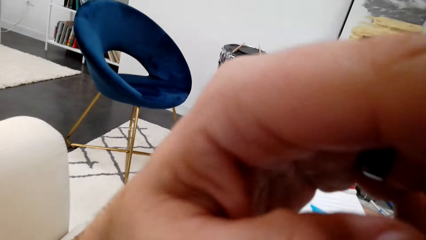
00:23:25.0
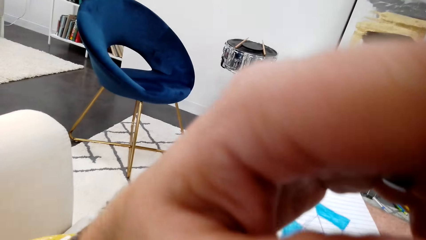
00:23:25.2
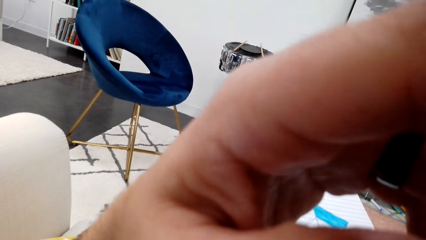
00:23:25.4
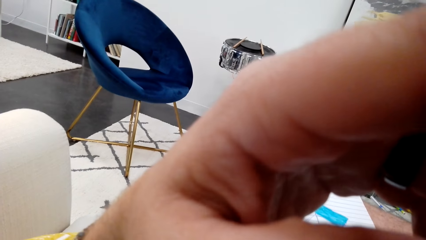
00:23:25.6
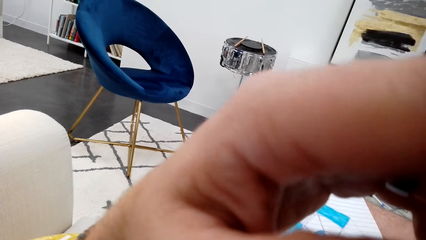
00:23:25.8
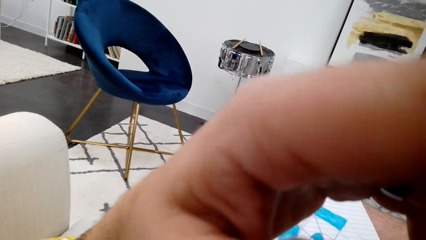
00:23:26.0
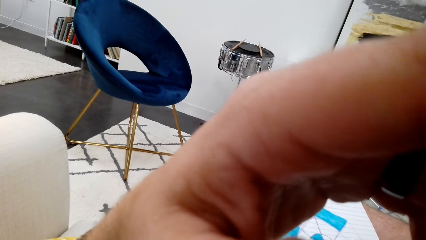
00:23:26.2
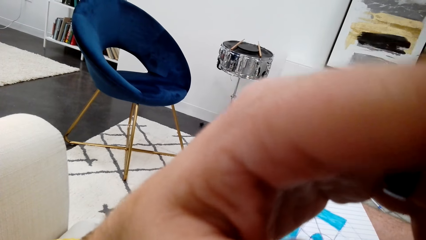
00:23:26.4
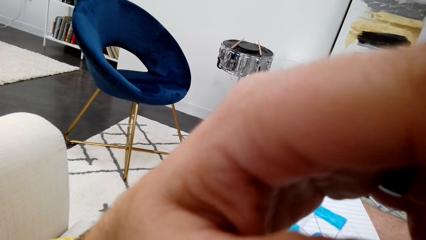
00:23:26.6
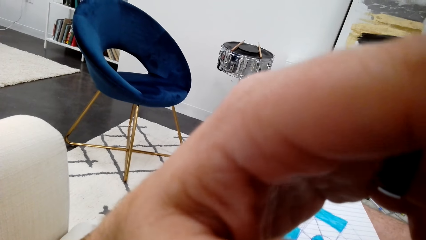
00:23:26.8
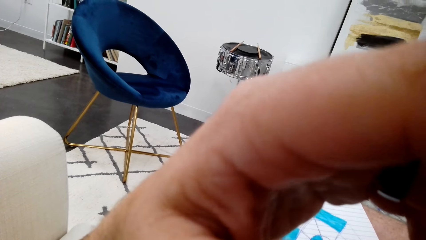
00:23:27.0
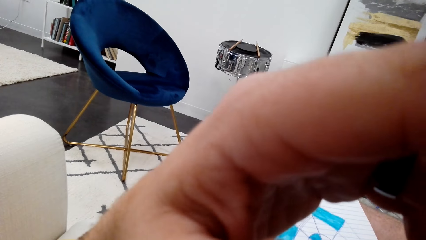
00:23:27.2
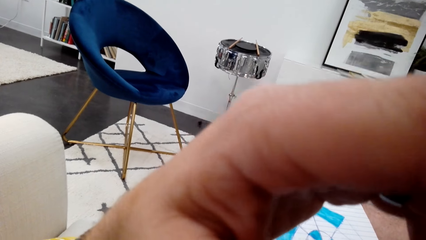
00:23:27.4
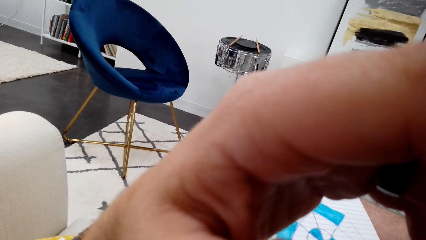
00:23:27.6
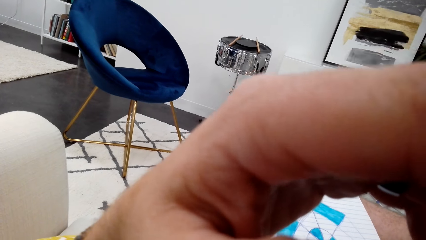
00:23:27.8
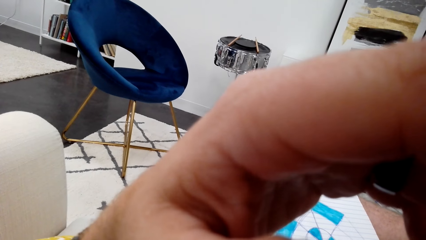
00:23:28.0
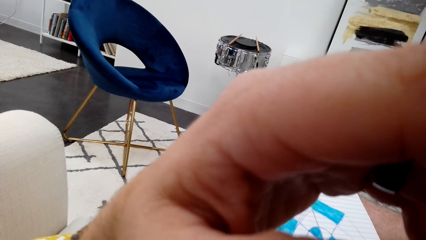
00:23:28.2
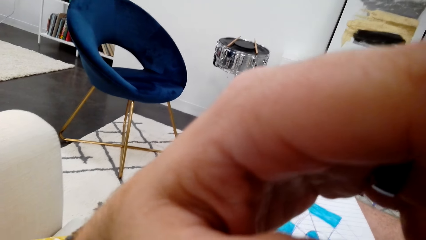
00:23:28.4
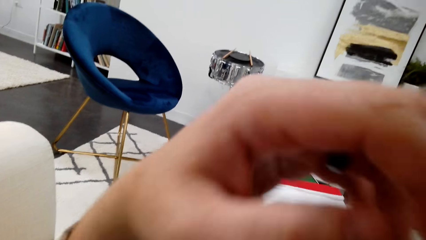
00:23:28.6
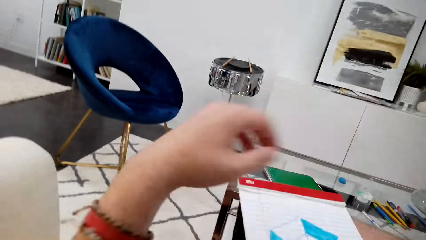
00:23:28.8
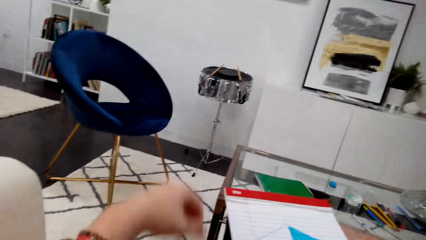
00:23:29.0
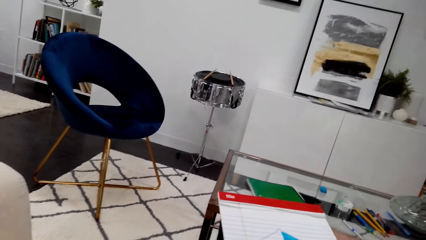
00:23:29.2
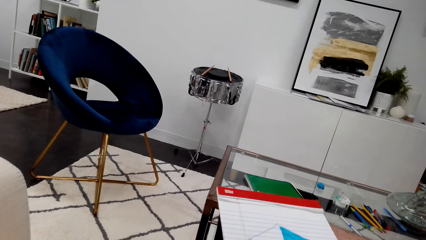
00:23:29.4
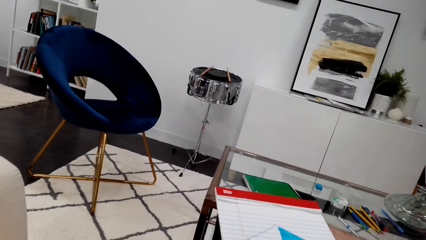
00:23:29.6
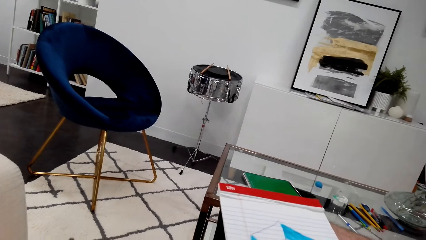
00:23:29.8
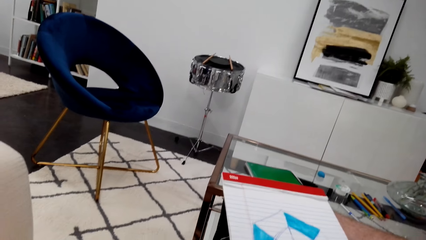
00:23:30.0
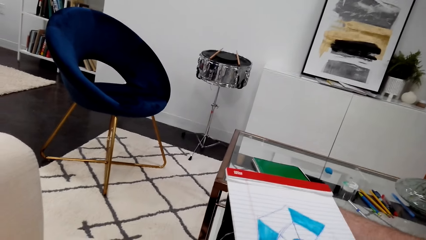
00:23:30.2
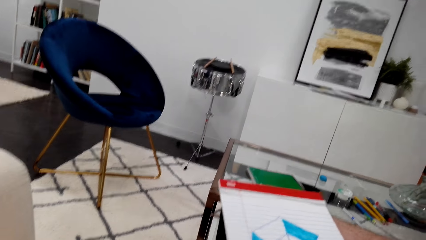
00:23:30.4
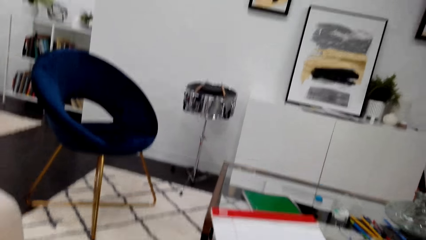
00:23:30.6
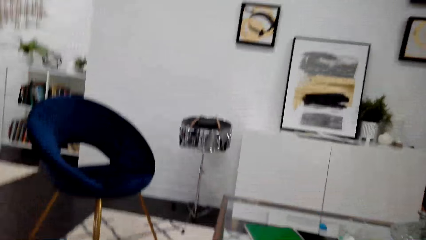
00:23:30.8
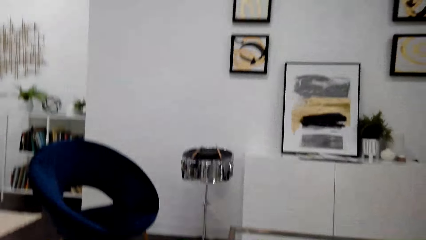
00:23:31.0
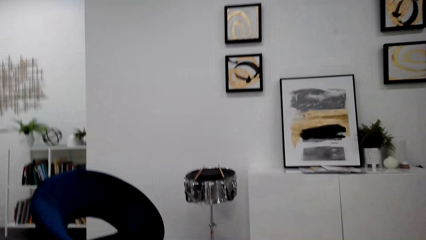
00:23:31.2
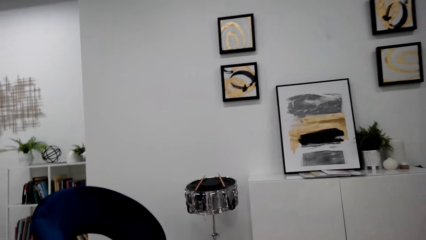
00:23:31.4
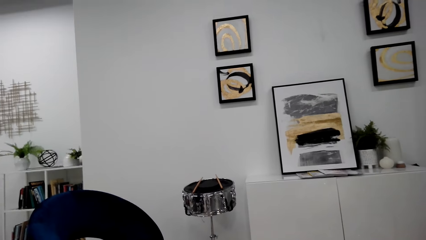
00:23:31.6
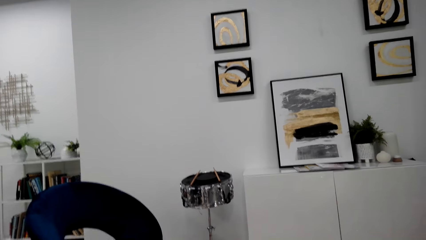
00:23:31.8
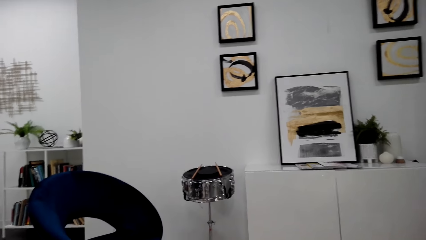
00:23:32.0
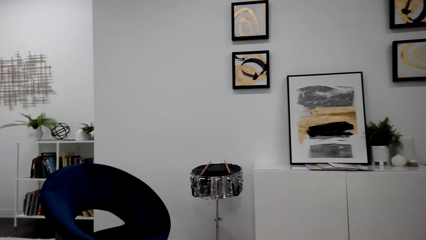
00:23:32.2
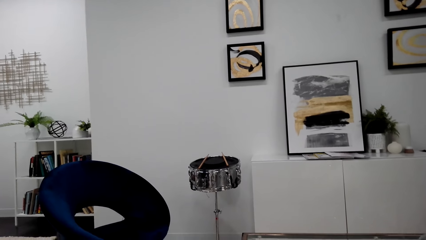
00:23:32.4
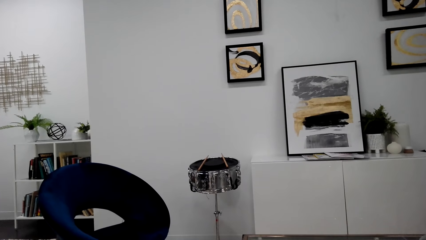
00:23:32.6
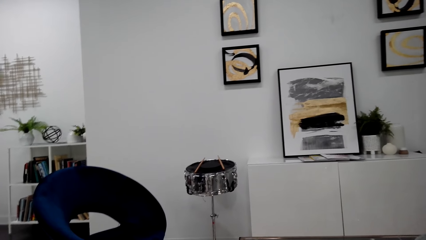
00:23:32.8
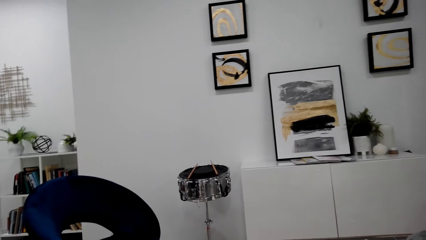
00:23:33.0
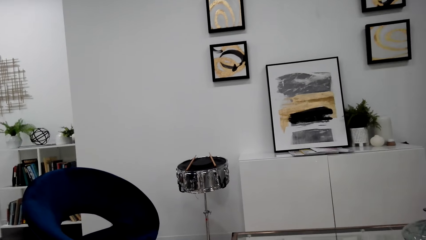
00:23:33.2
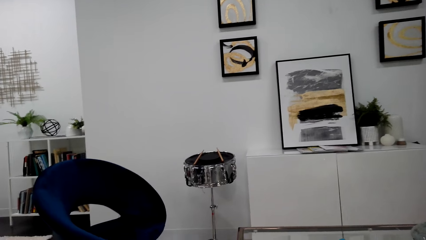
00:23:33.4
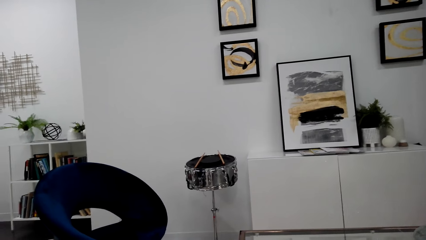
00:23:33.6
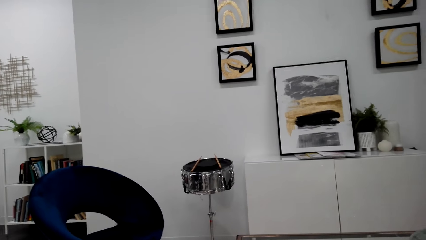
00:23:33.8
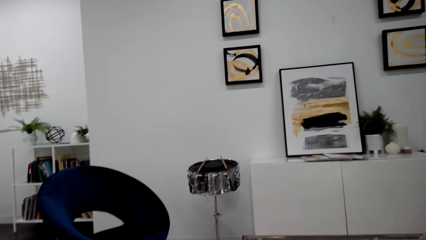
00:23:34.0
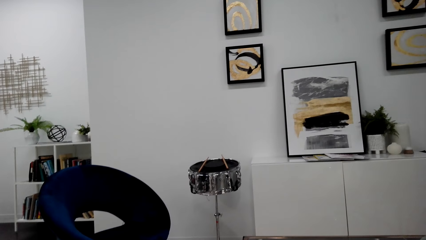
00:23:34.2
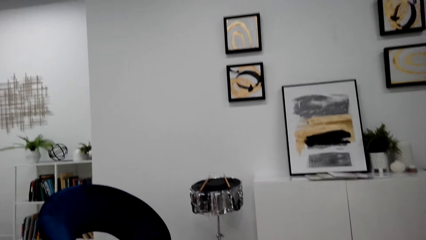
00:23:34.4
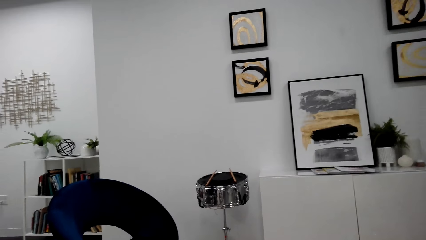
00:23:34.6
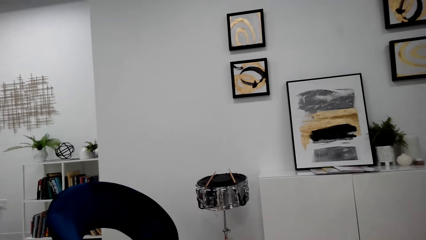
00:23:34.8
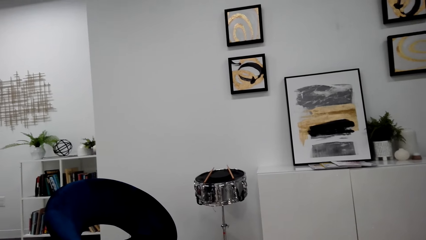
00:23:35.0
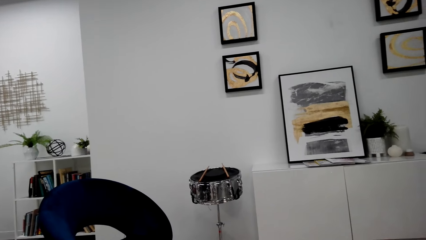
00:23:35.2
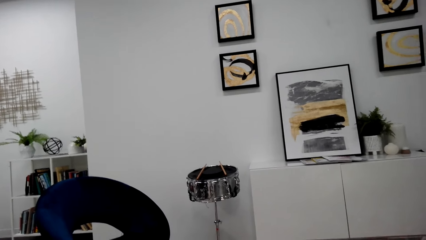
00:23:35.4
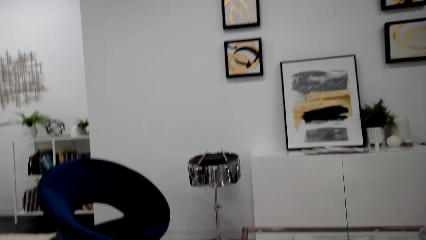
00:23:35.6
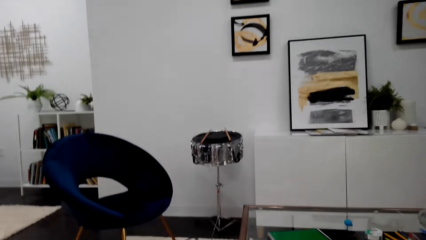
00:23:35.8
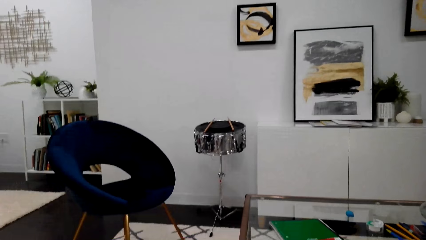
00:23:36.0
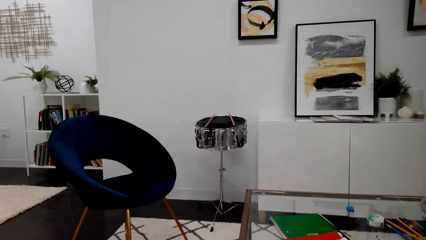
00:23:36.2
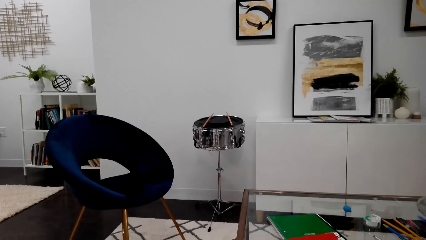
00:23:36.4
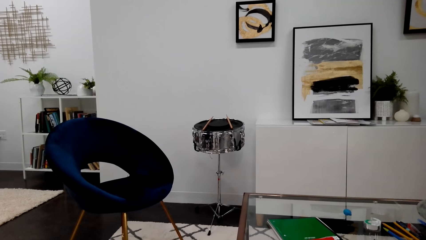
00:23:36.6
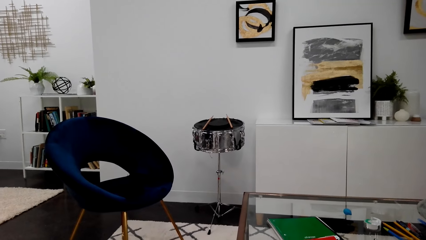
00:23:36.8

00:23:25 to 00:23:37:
The camera wearer scratches his face. He puts down his hand. He looks around.

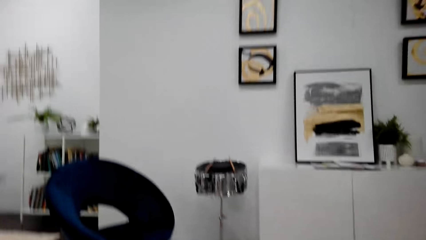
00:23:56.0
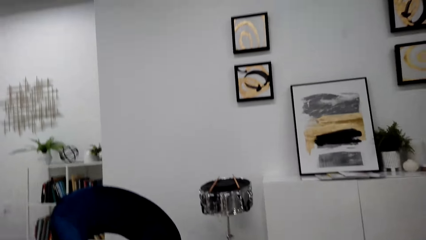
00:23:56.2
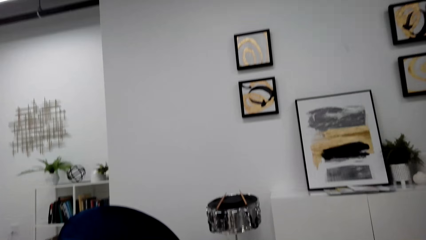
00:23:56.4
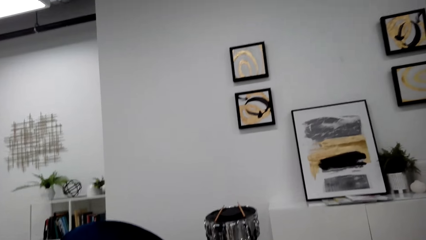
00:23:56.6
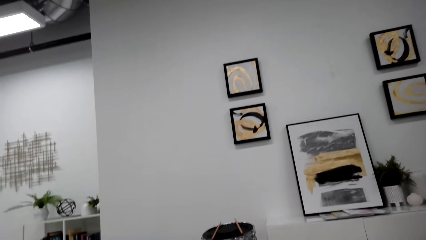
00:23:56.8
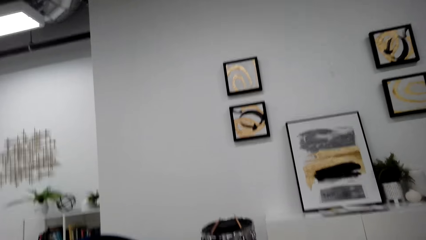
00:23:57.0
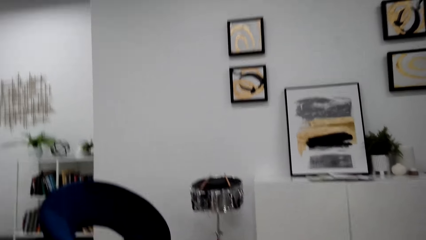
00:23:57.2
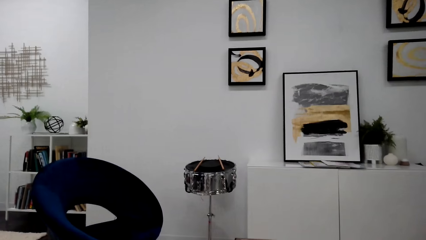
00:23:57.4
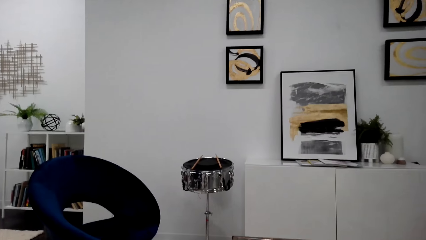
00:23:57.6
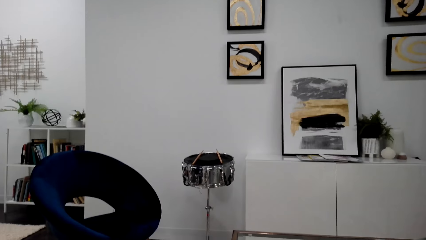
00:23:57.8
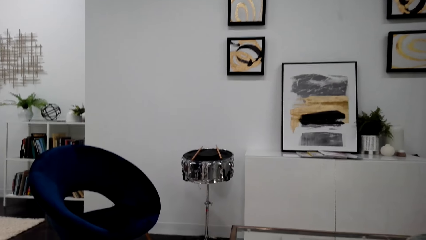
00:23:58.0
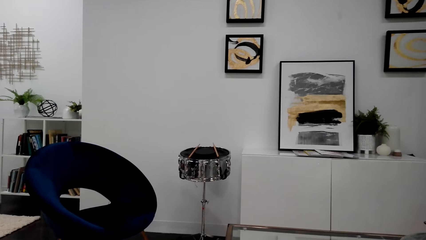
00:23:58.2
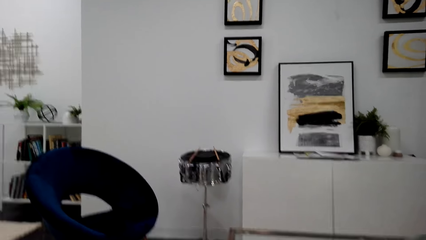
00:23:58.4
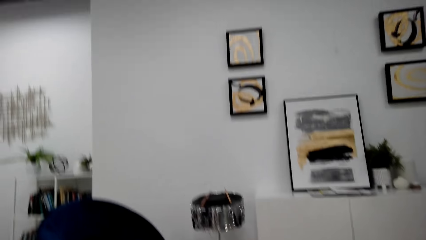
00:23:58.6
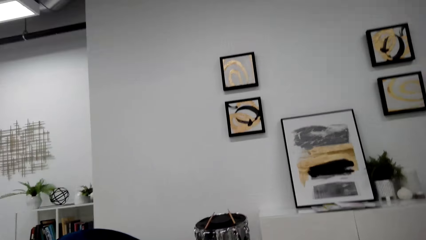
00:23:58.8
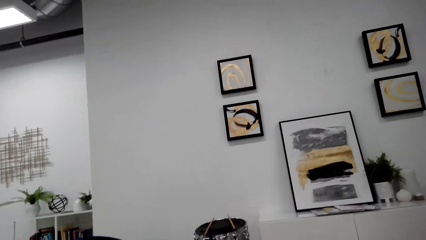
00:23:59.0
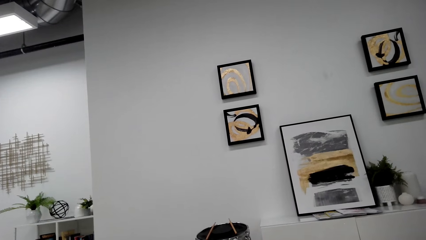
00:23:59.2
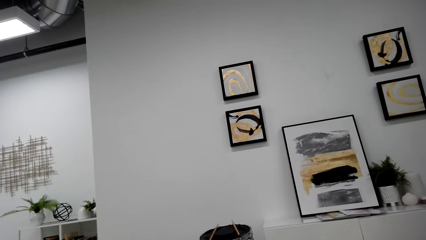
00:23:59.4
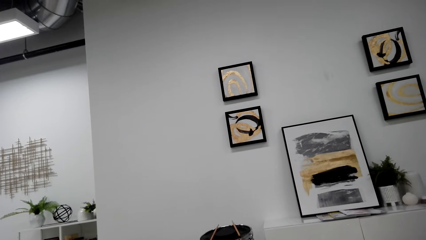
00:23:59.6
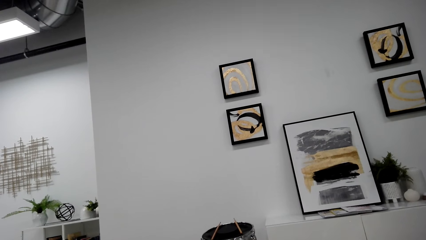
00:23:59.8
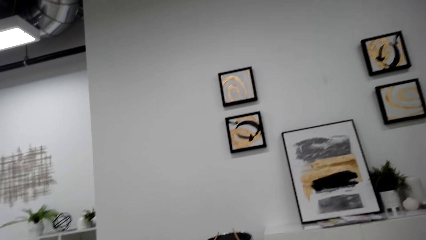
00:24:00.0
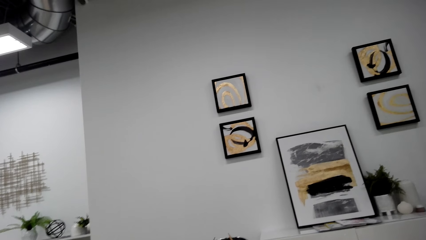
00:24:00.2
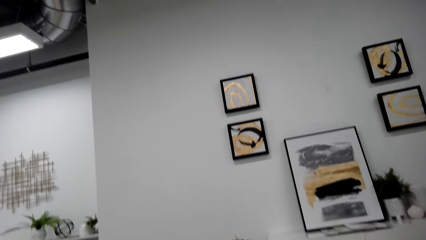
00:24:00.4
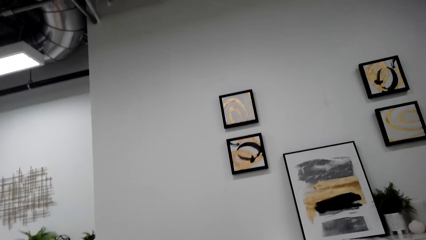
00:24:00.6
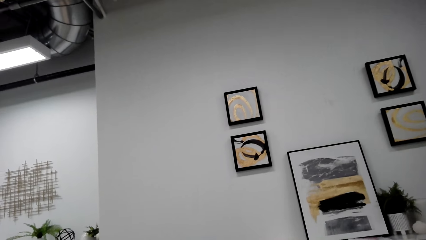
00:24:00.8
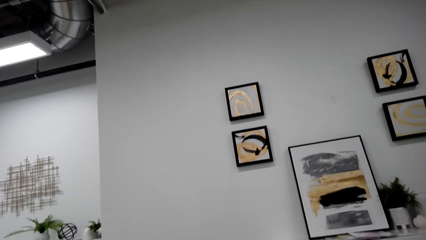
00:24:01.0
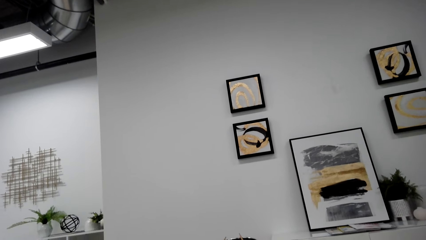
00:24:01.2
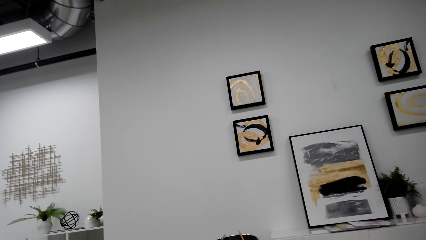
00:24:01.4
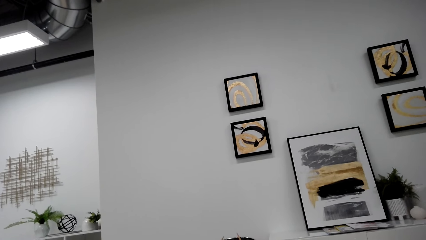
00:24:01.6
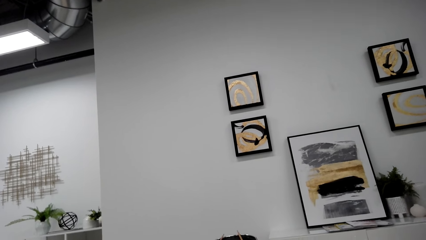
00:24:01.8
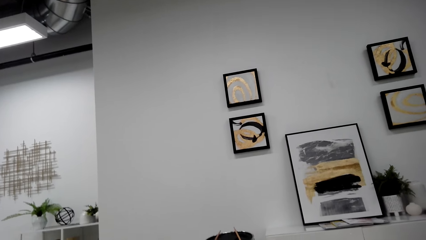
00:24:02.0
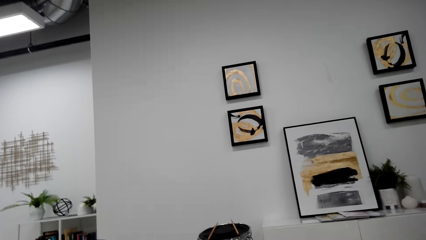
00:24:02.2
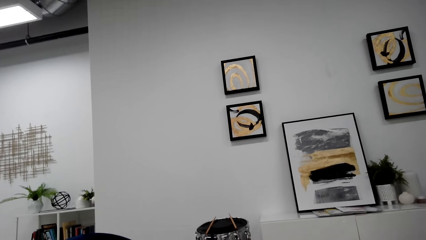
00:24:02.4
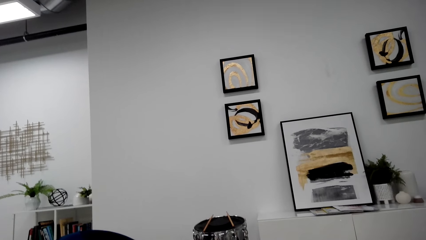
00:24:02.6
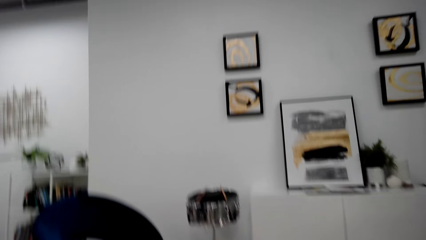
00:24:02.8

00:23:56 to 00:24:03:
The camera wearer moves his head around.
